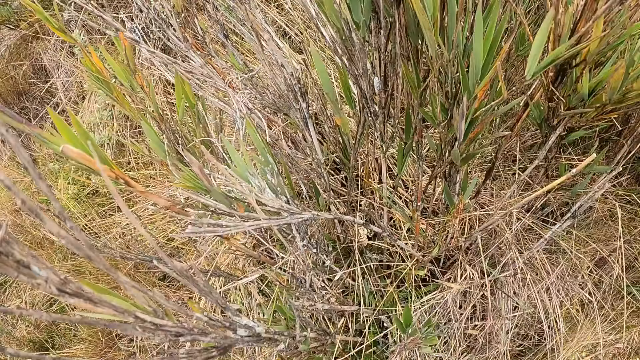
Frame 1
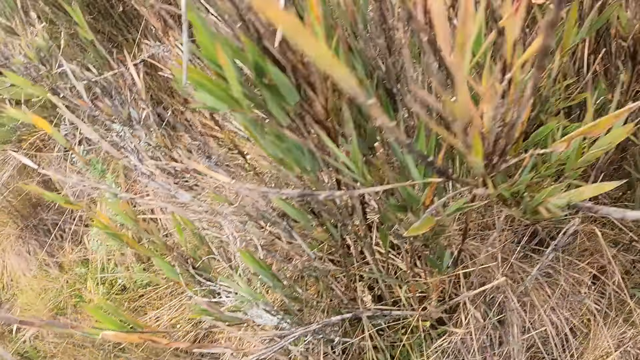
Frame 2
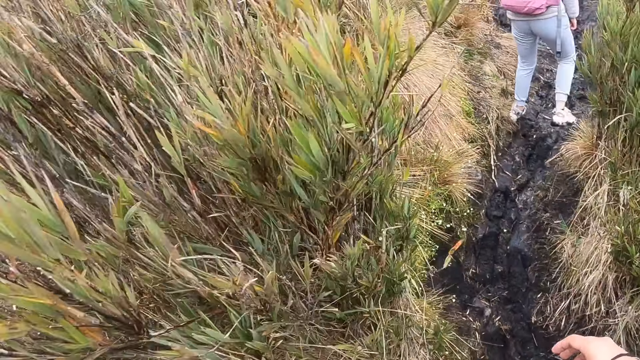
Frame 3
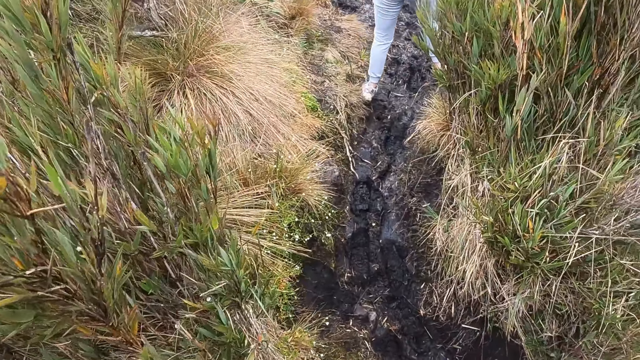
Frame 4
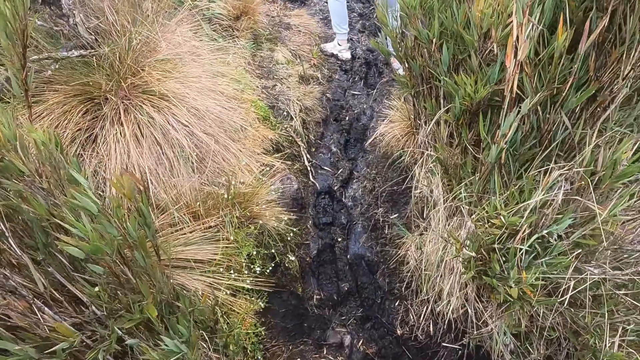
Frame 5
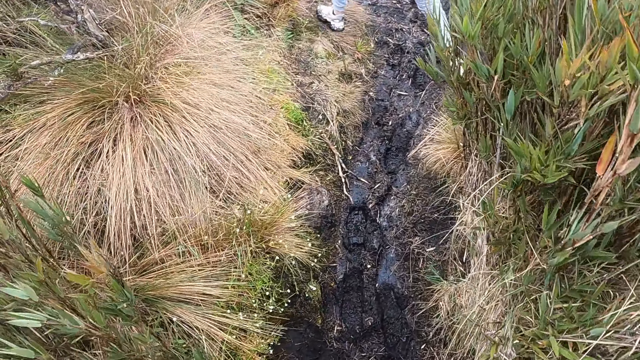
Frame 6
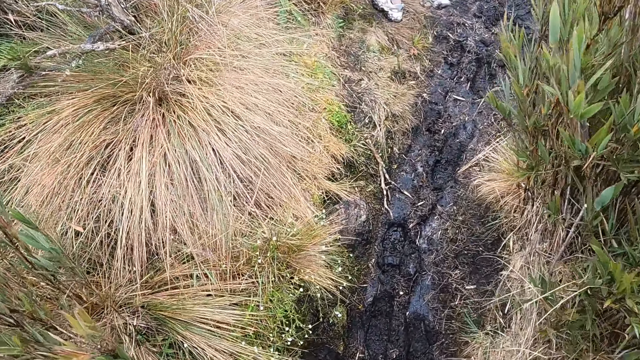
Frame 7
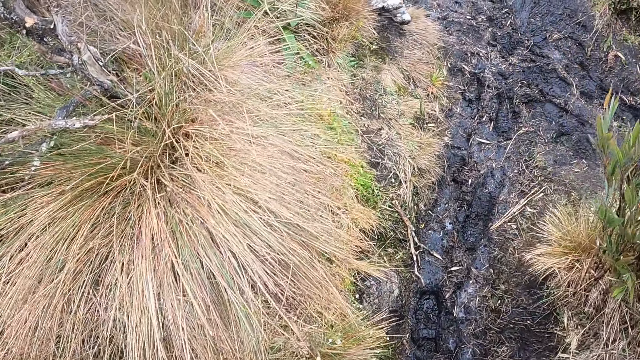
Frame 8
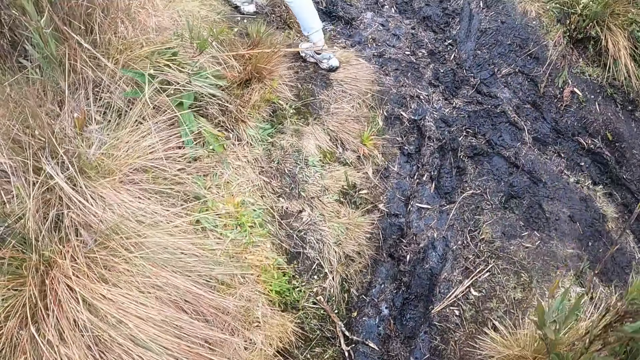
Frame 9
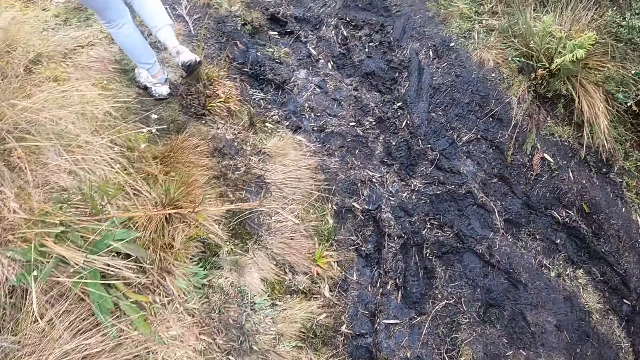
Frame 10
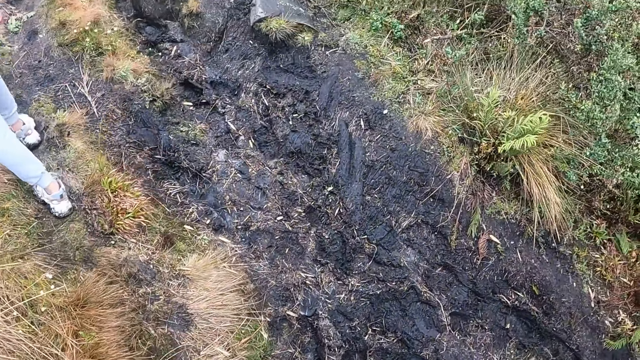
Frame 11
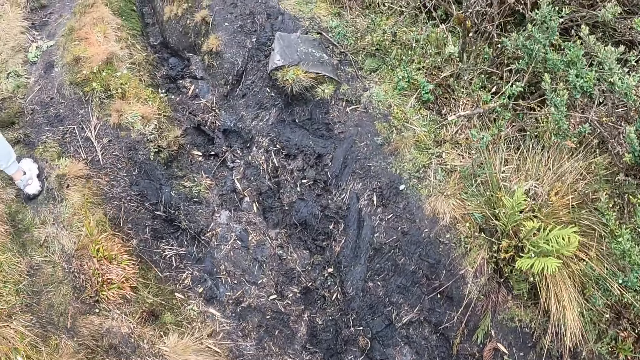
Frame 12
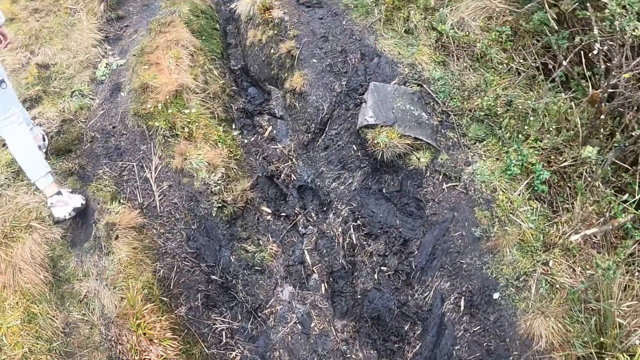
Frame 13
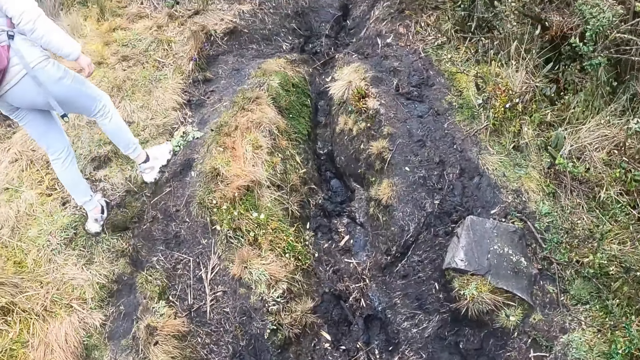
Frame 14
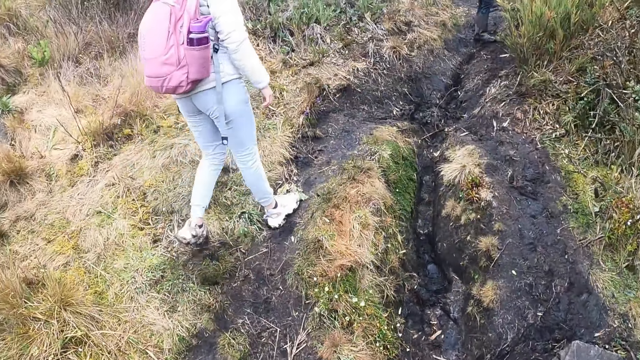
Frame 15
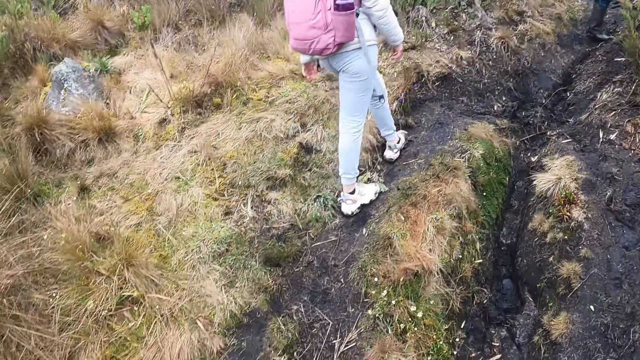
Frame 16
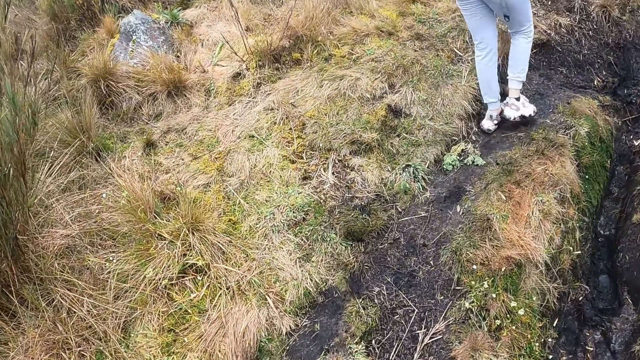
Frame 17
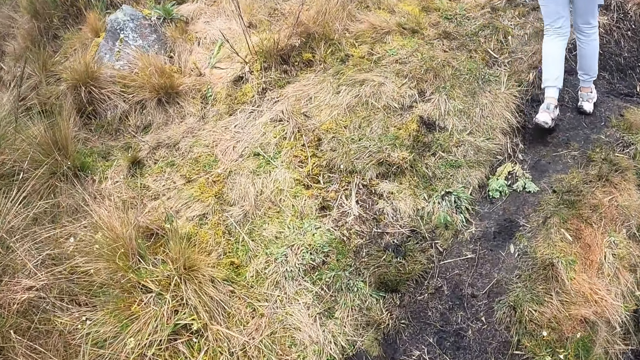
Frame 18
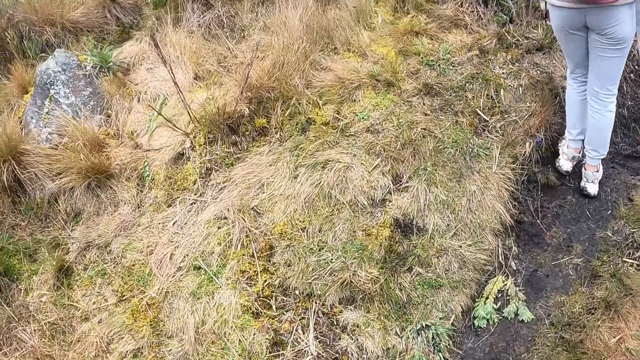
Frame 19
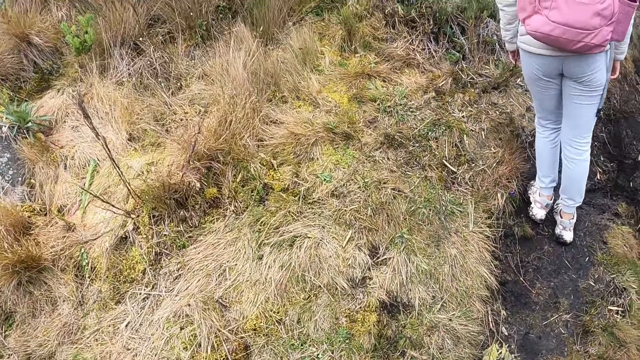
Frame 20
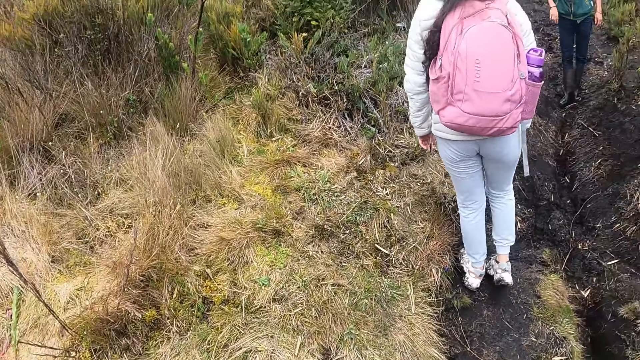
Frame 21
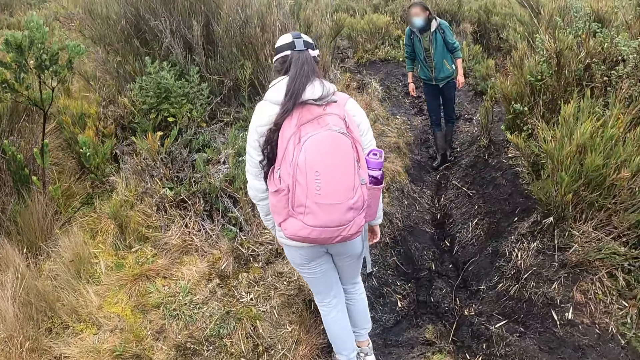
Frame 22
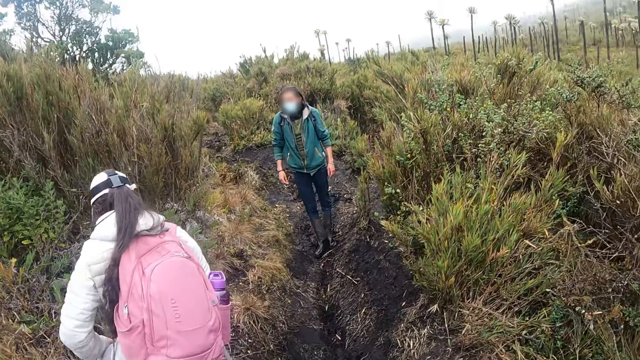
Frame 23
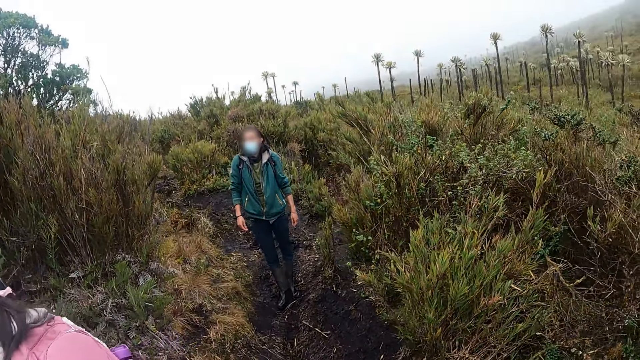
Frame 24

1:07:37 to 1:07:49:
The camera wearer jumps over. They walk behind the woman on the field.

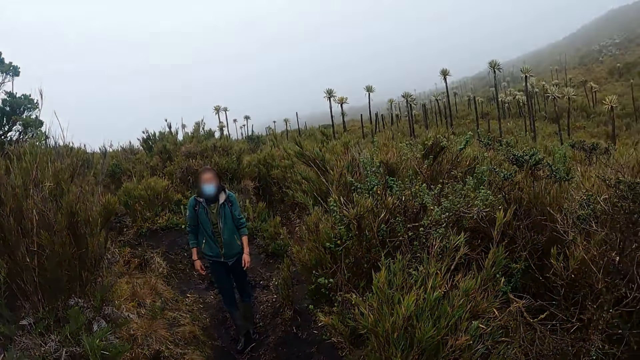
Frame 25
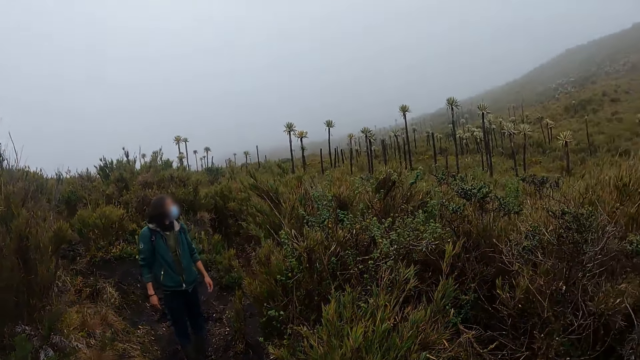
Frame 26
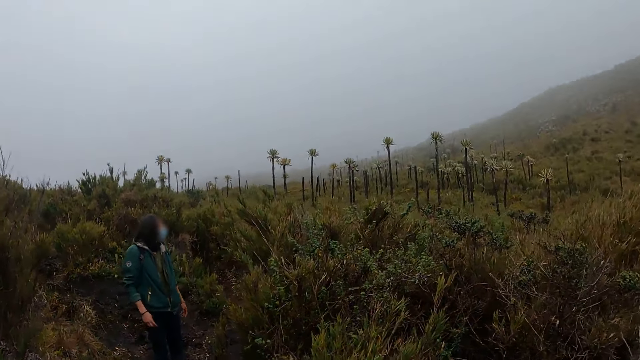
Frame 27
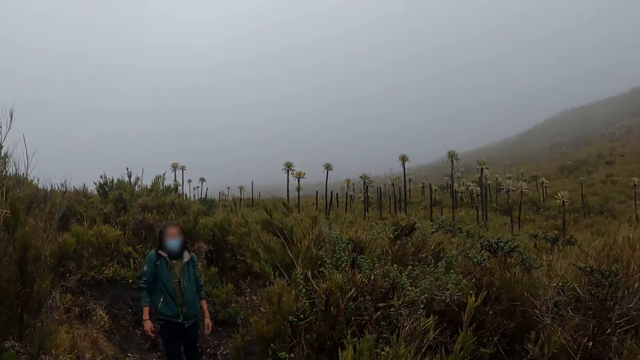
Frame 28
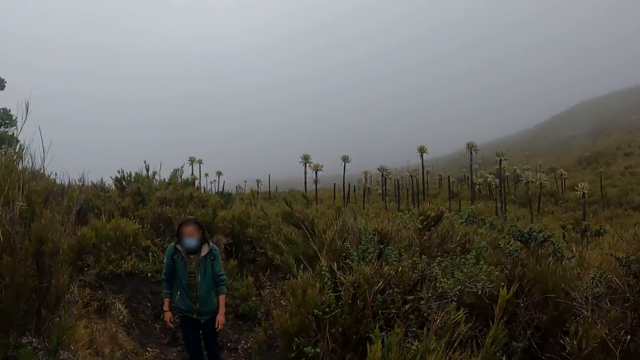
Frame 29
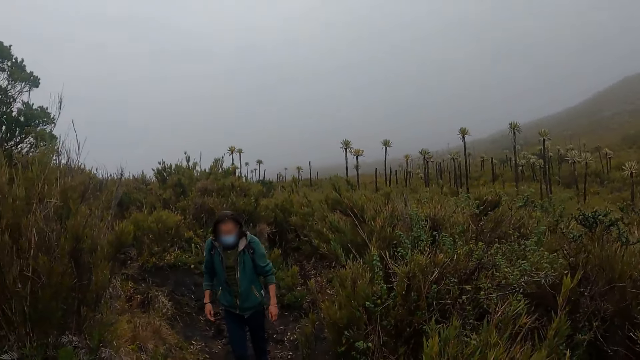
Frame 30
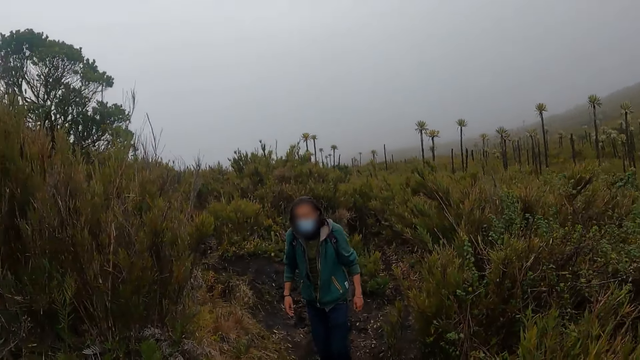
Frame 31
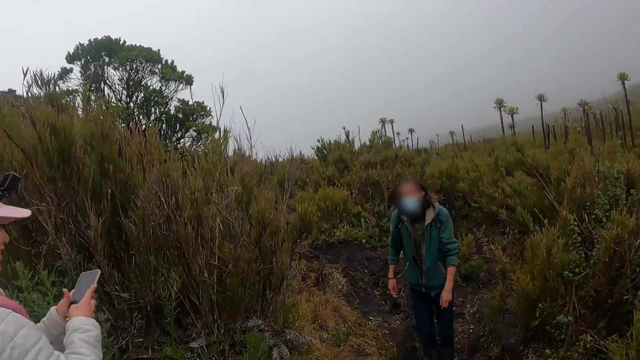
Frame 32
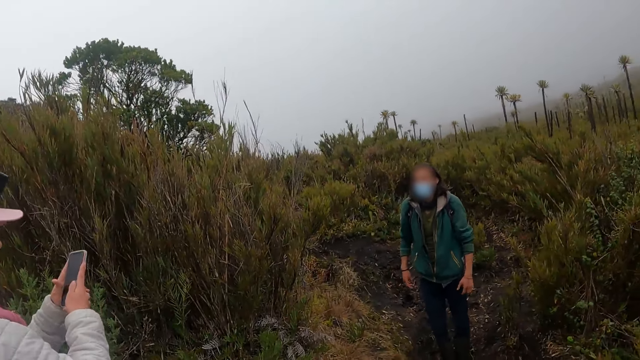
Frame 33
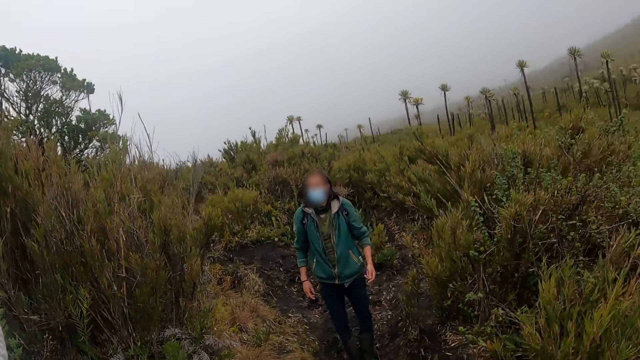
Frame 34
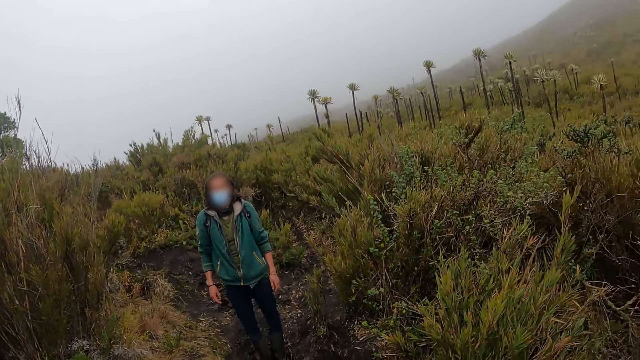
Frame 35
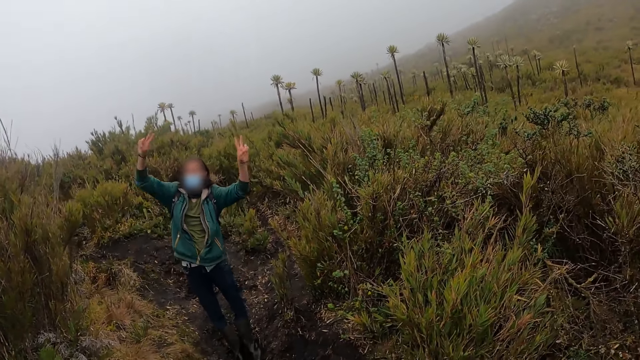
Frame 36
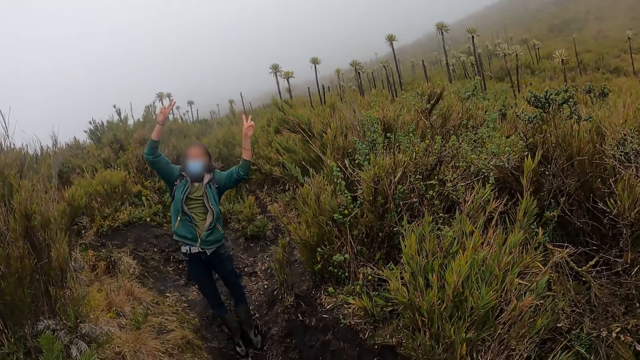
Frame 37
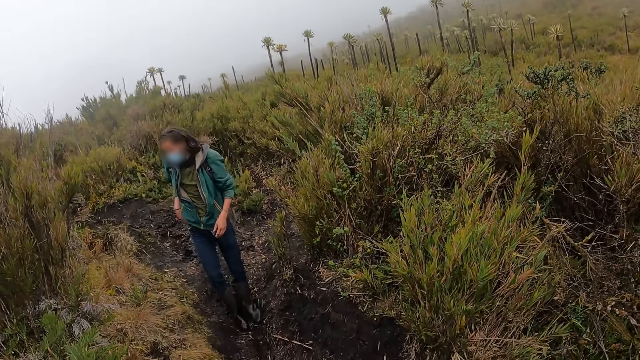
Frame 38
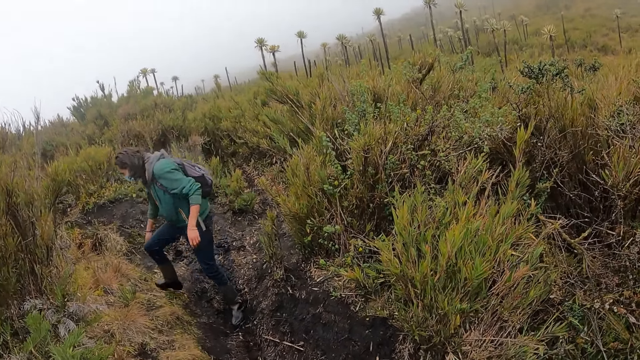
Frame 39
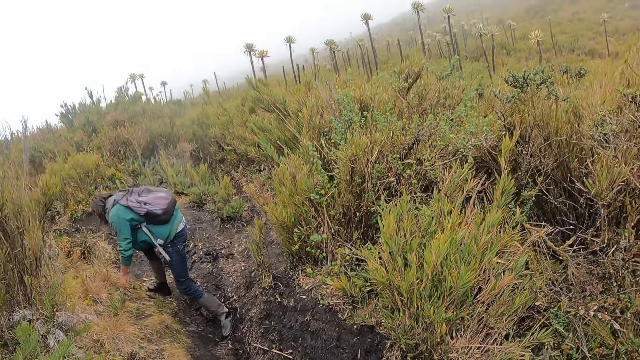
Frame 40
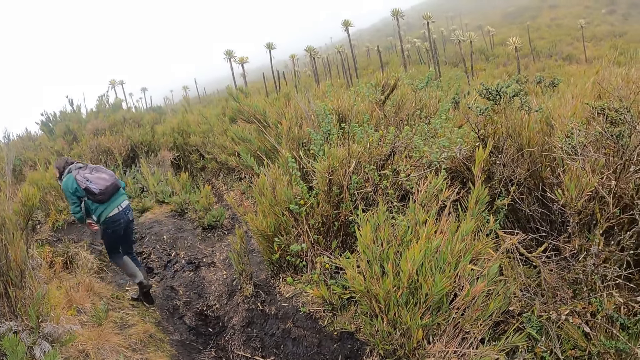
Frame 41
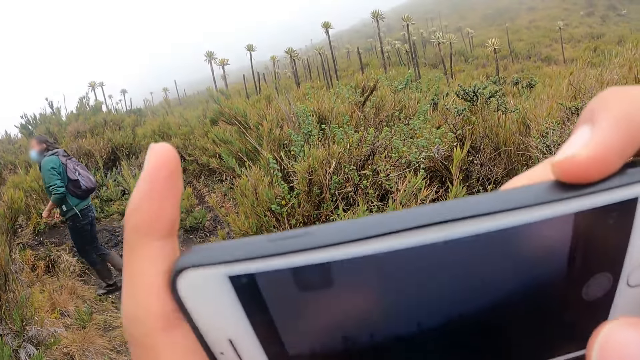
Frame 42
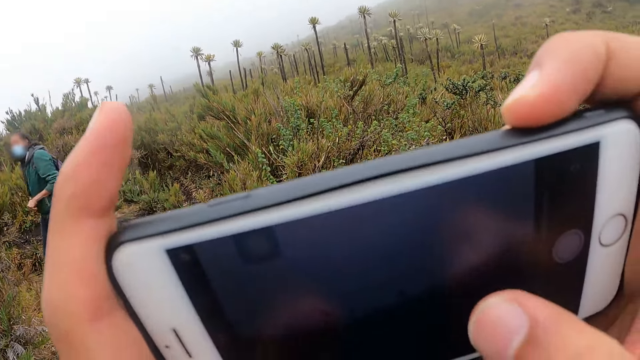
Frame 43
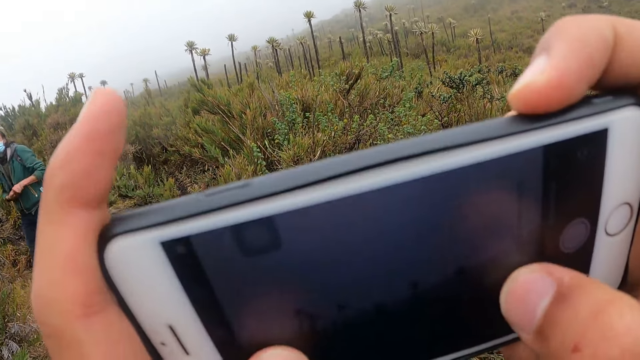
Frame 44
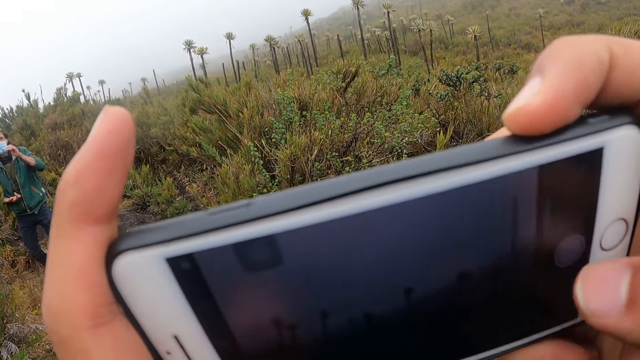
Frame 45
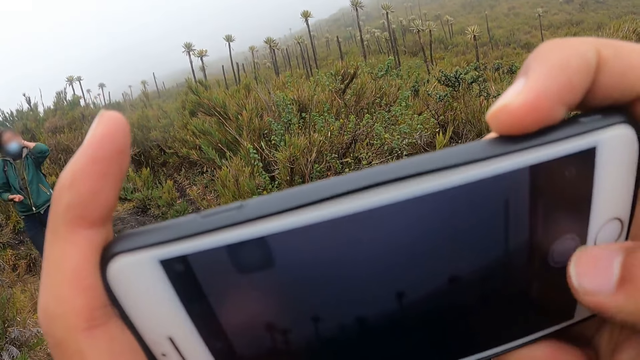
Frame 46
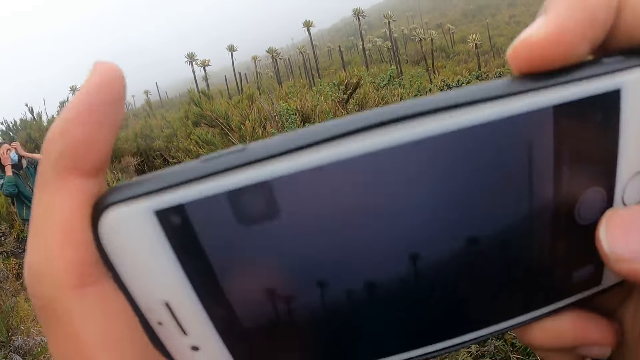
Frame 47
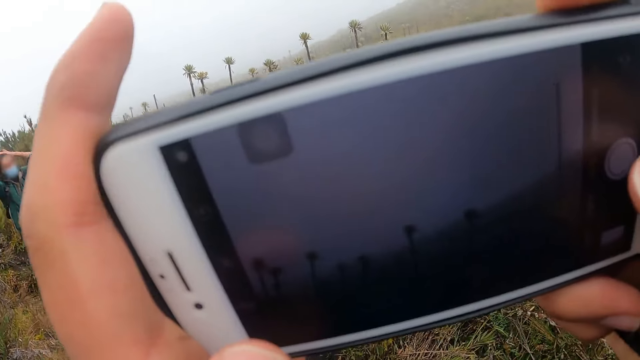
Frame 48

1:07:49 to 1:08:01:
A woman operates a phone with both hands. The woman takes photos. A man raises his hands and walks in the bushy hill. The camera wearer operates a phone with both hands. They take photos.
